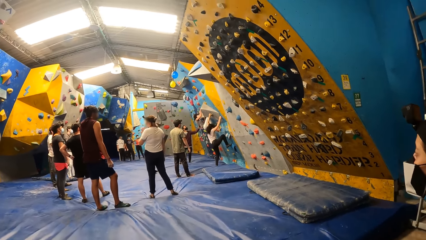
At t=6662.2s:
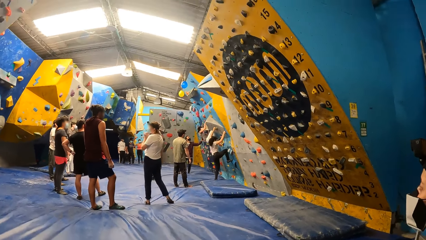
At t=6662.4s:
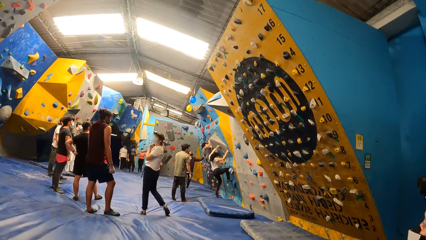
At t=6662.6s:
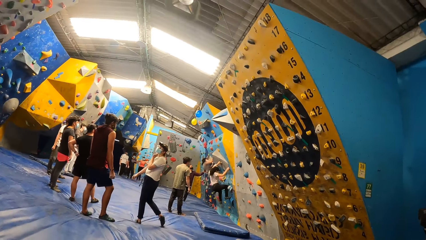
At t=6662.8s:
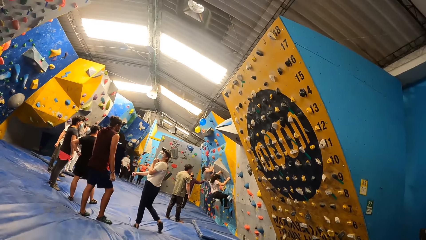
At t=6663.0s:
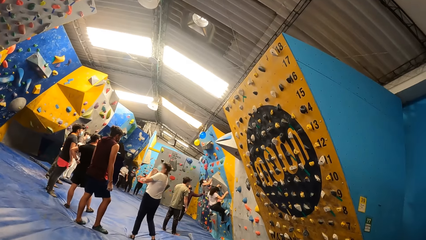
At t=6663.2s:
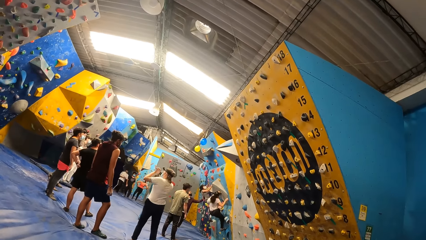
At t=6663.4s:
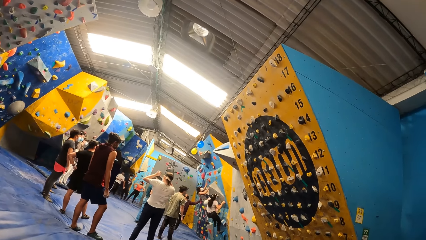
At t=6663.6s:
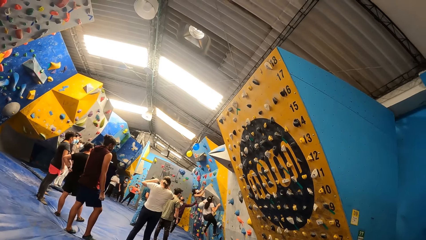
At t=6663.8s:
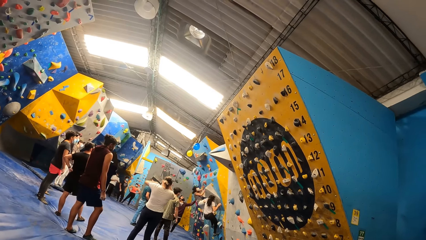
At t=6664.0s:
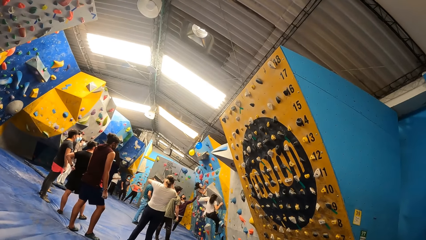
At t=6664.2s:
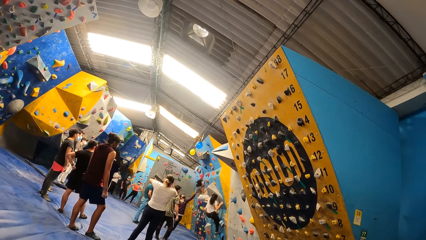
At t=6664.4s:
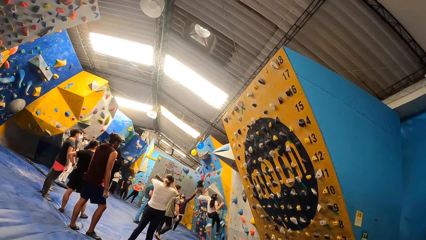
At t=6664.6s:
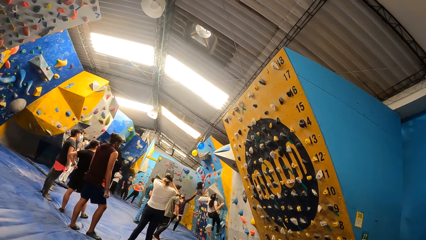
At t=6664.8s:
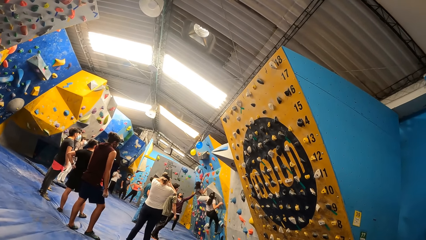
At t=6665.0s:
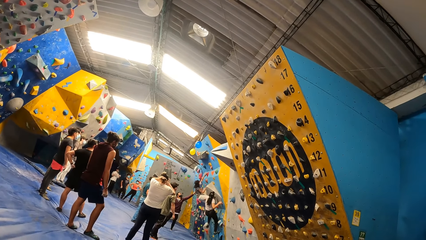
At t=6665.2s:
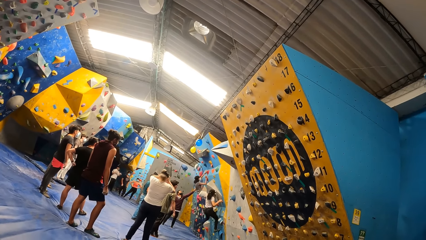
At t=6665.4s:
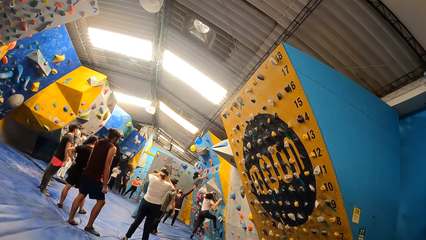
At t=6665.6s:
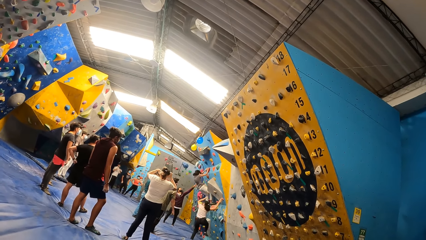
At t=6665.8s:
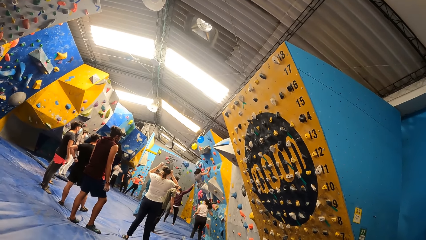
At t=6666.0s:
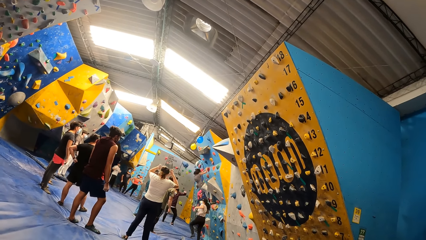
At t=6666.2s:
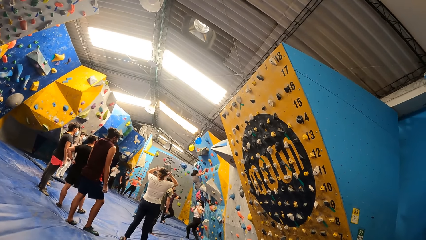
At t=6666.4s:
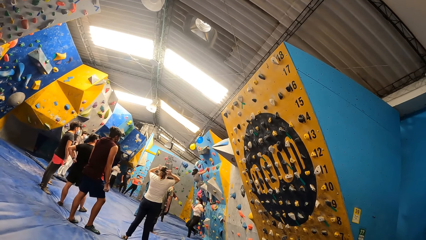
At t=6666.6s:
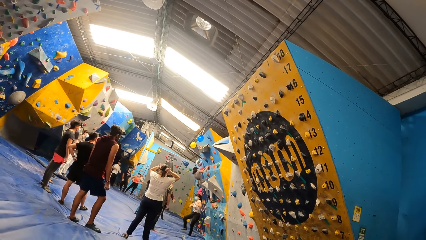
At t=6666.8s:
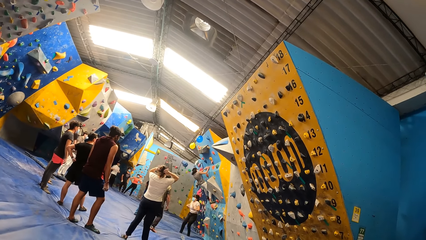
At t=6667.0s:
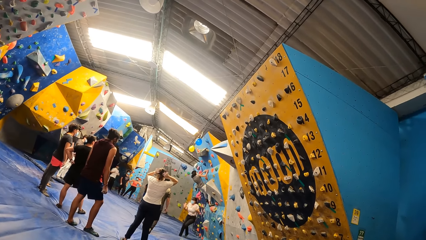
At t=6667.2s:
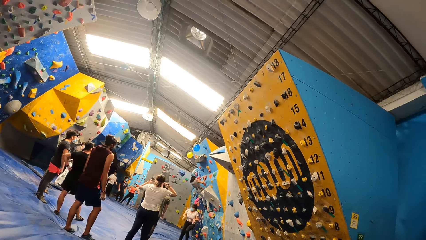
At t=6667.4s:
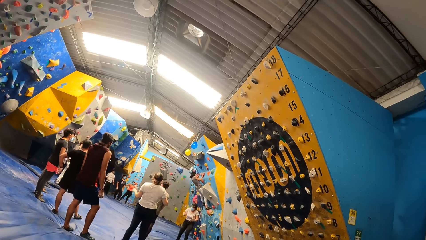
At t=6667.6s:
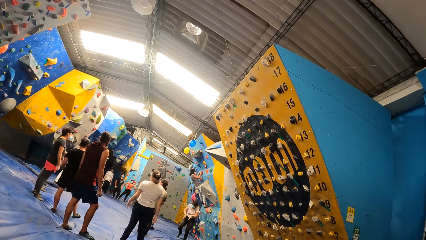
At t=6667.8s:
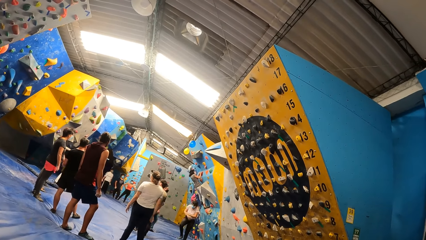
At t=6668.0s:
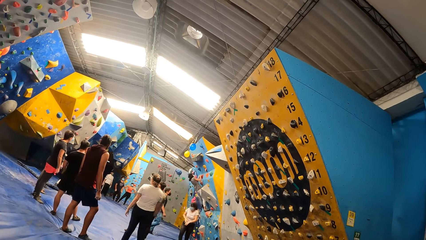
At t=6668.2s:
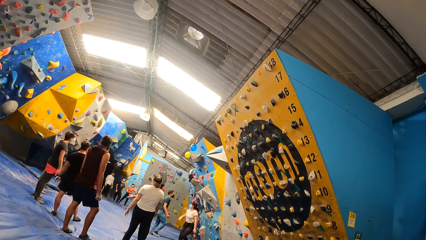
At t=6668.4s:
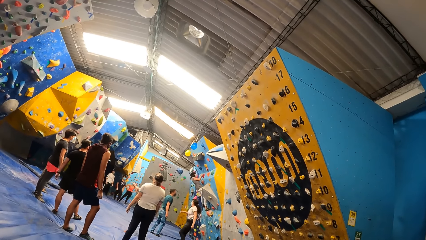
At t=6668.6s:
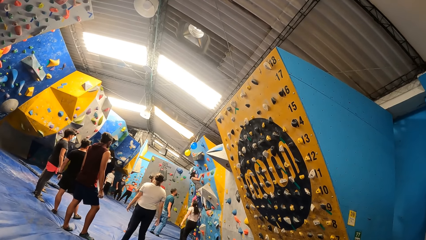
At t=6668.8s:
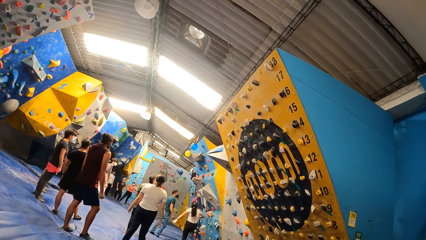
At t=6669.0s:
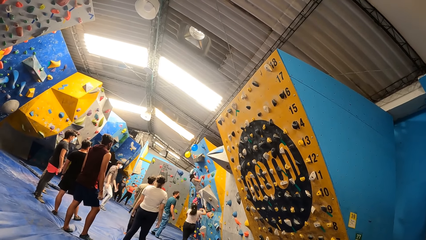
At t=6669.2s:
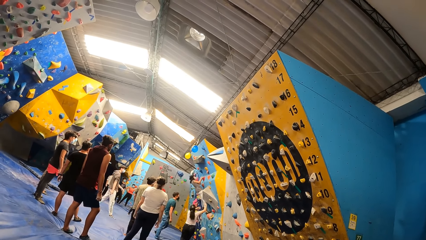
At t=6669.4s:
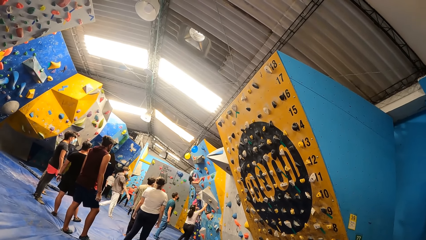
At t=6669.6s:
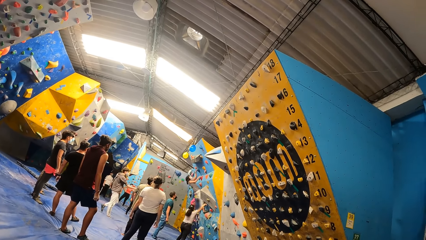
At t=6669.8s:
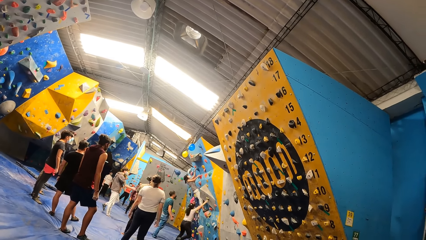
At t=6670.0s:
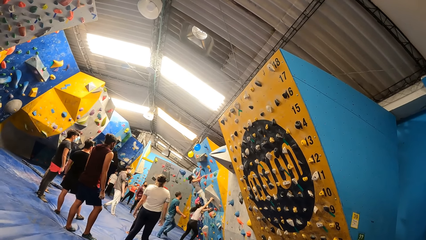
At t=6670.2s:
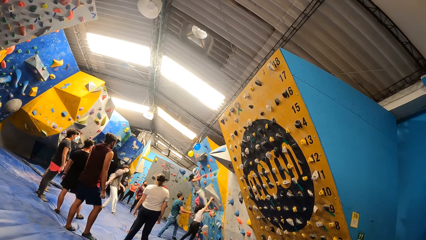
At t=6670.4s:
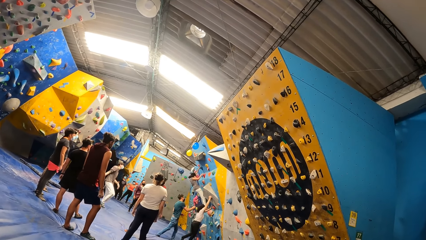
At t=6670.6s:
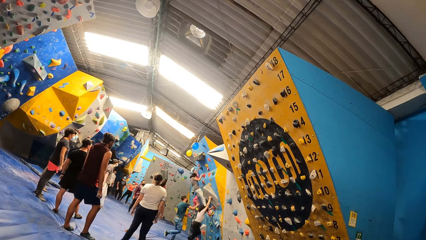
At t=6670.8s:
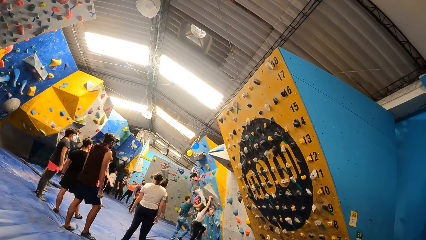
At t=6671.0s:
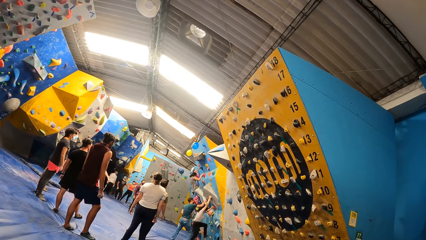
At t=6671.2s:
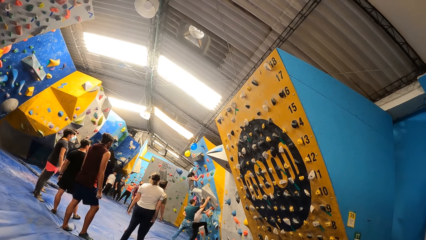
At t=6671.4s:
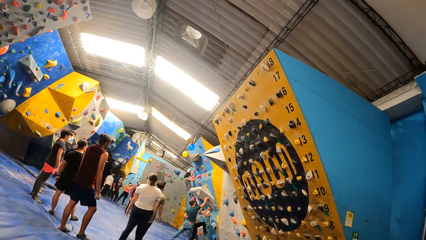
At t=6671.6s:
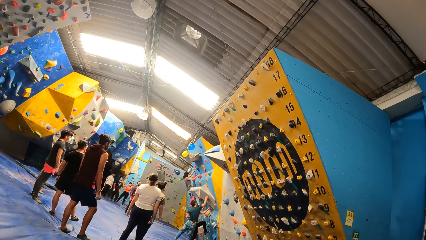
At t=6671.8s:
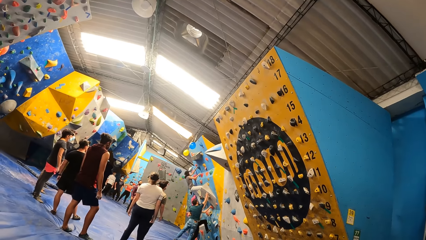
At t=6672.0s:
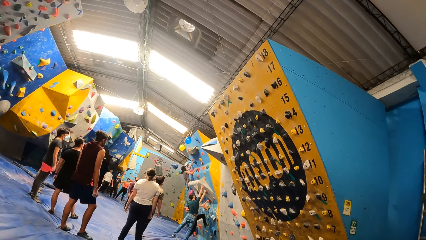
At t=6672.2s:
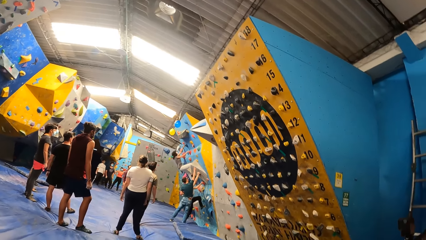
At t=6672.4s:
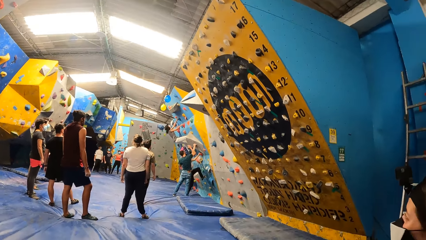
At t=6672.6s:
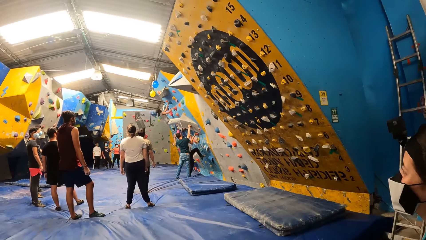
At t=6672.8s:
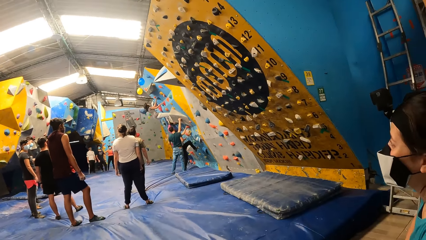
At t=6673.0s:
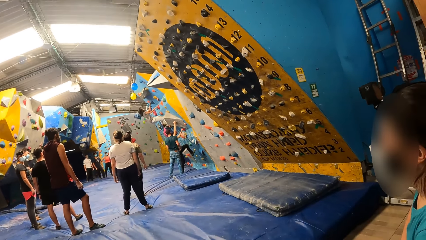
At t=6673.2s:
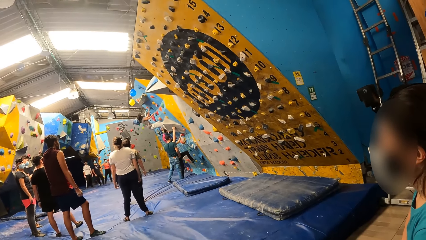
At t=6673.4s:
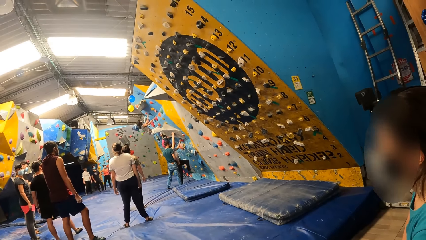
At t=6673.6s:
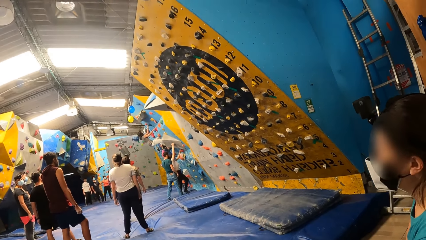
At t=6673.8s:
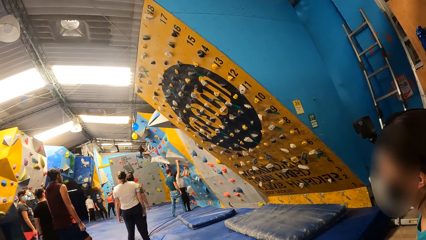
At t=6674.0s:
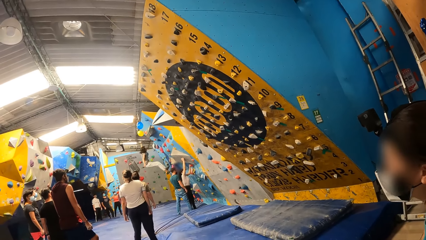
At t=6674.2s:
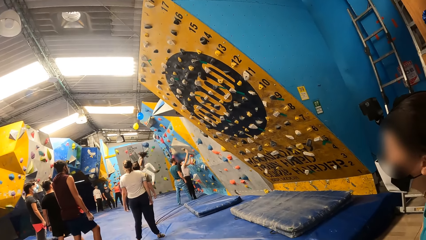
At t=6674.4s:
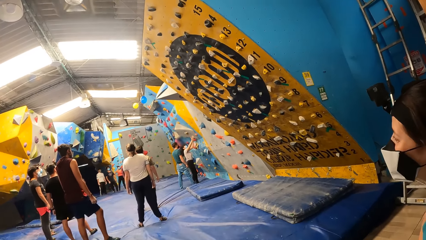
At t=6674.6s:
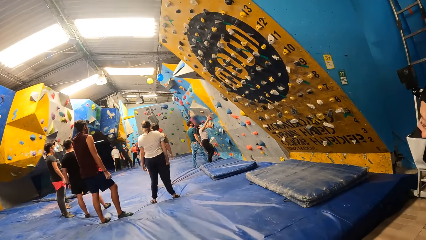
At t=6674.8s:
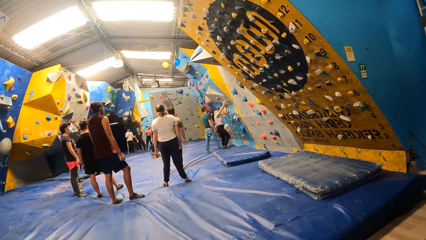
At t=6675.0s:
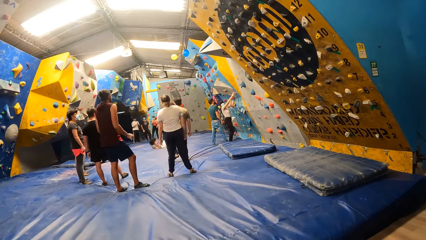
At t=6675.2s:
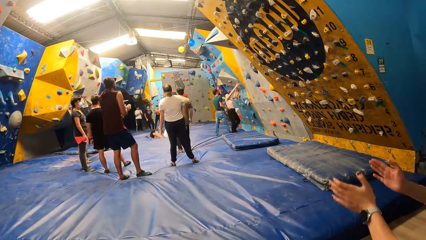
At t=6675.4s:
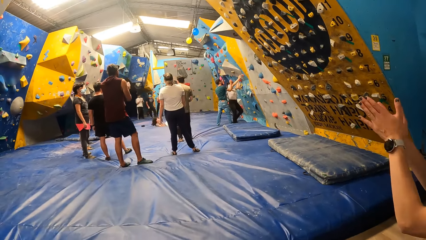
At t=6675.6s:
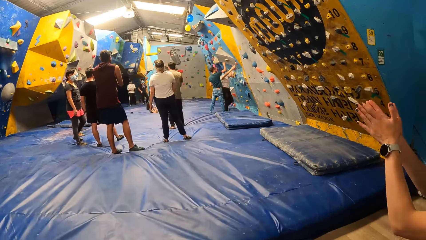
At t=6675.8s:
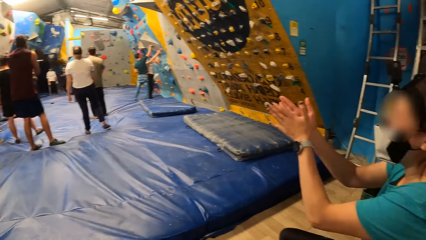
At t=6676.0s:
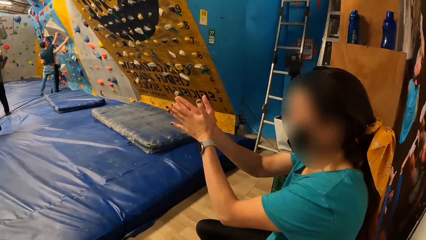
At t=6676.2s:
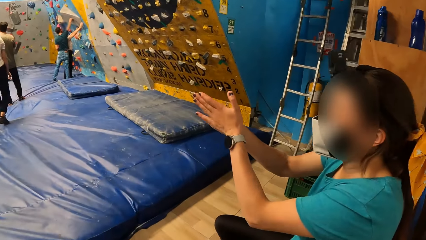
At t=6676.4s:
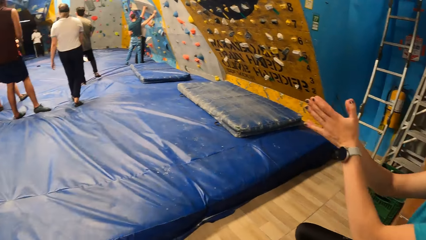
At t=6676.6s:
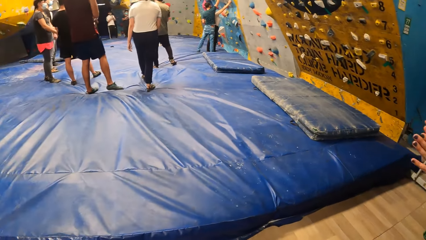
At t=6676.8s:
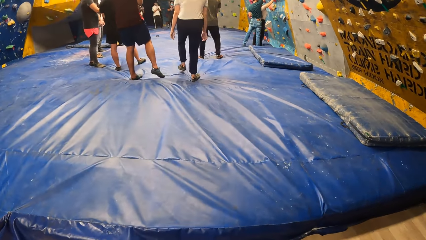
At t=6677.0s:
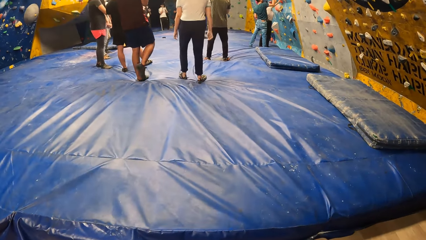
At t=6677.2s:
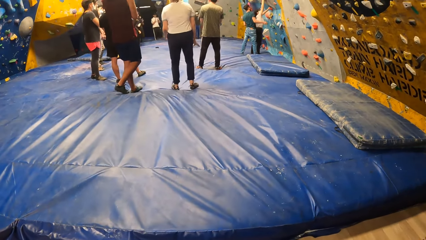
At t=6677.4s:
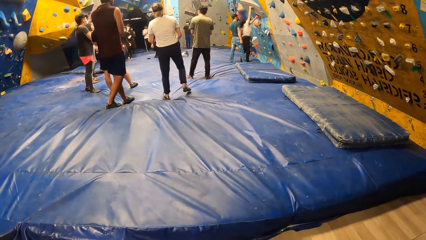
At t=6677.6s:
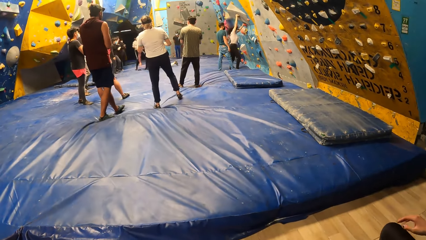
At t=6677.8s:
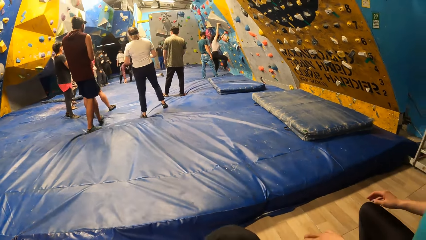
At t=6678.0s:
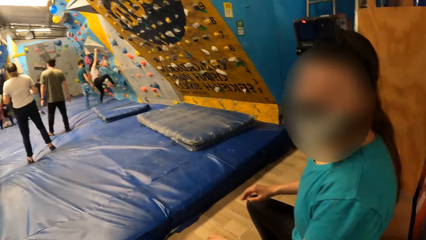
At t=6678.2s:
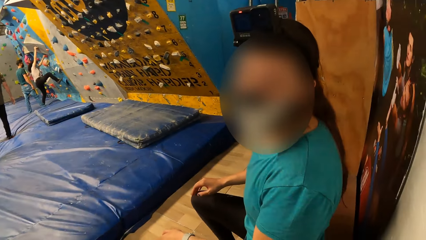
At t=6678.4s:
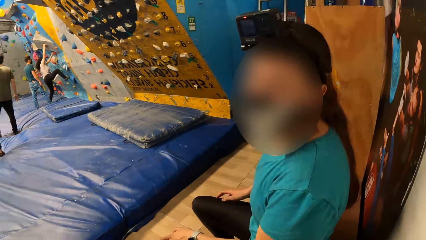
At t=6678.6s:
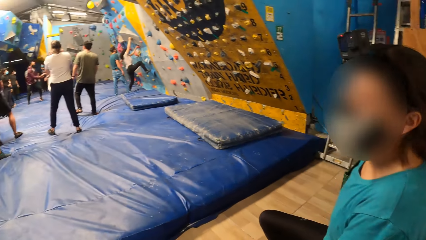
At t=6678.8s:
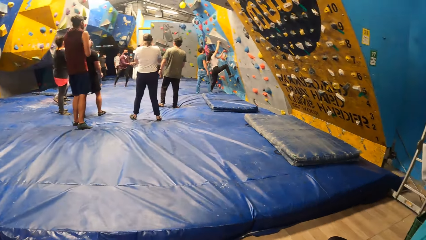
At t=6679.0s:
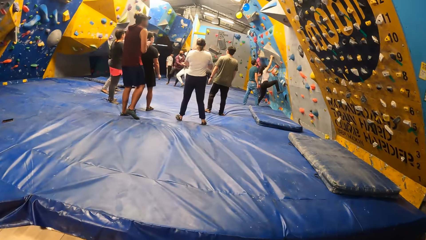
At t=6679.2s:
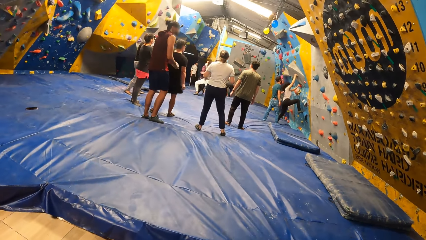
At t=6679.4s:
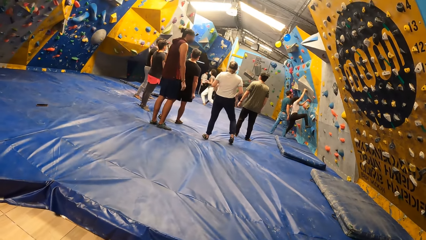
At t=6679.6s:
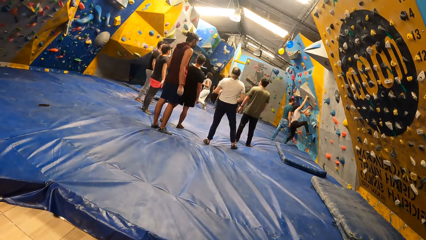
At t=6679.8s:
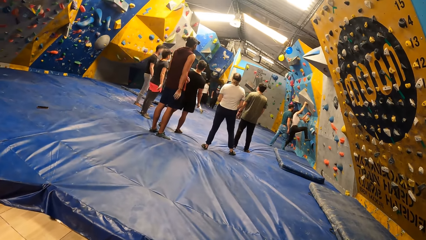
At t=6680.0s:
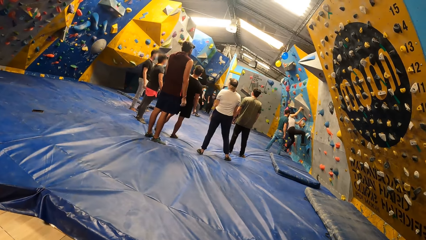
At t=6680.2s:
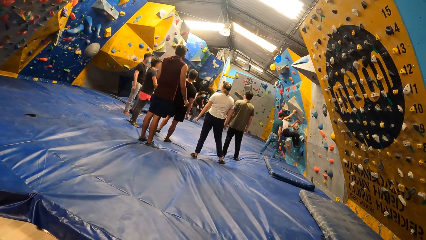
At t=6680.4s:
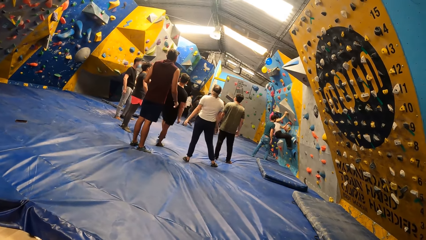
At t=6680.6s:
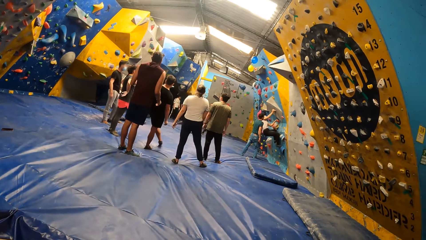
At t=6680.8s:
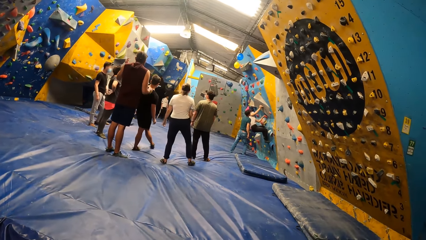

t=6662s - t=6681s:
The woman boulders the wall. A man interacts with the woman. Another woman touches the balloon with her left hand. A third woman claps her hands. The camera wearer interacts with the third woman. The first woman boulders the wall.
